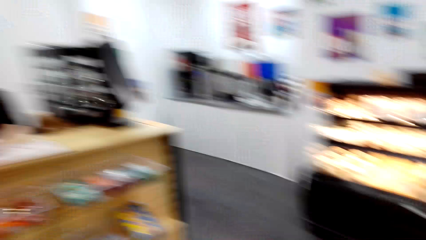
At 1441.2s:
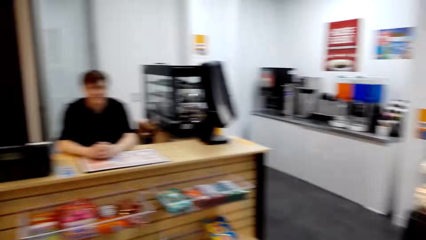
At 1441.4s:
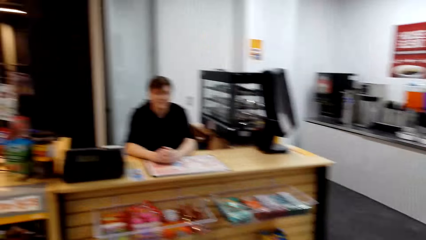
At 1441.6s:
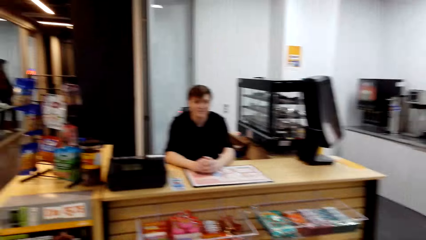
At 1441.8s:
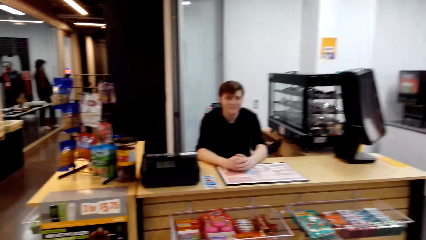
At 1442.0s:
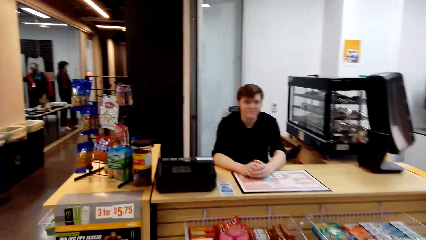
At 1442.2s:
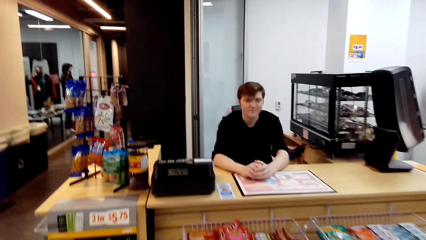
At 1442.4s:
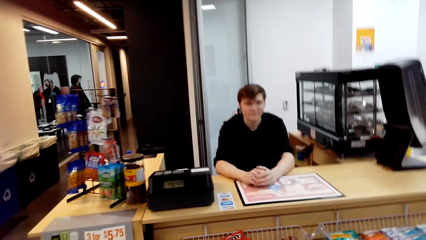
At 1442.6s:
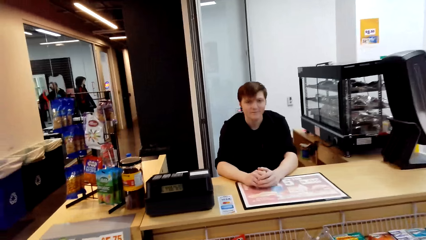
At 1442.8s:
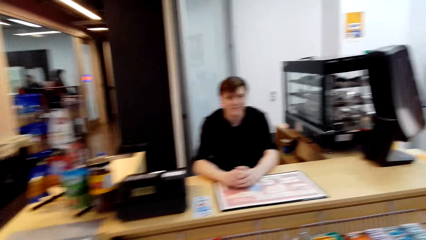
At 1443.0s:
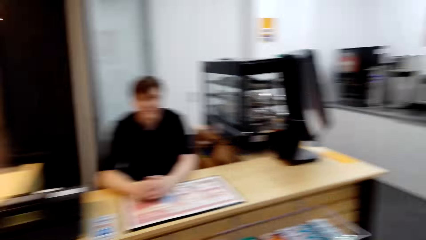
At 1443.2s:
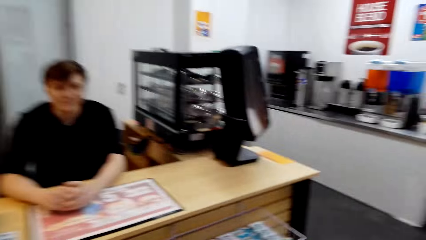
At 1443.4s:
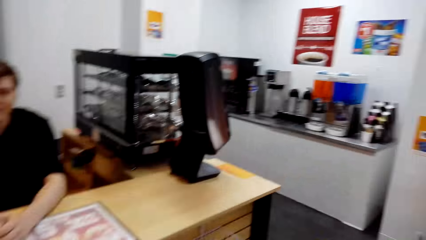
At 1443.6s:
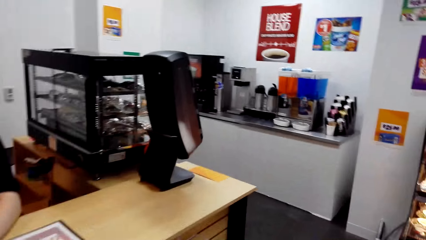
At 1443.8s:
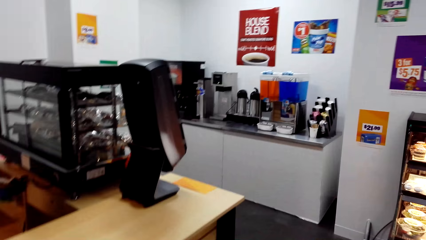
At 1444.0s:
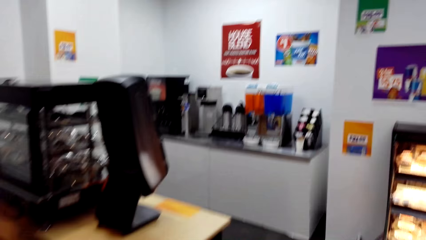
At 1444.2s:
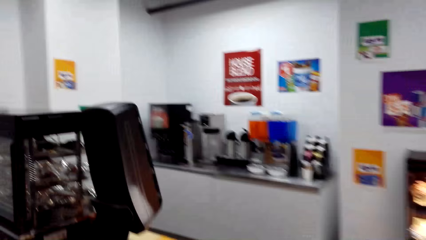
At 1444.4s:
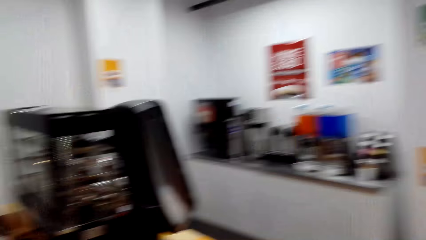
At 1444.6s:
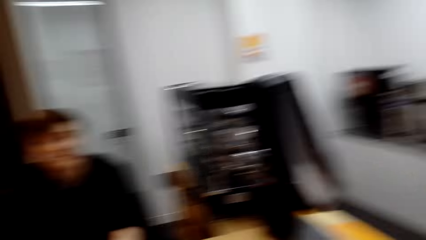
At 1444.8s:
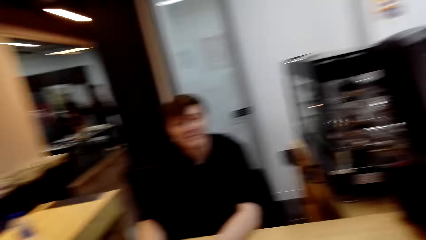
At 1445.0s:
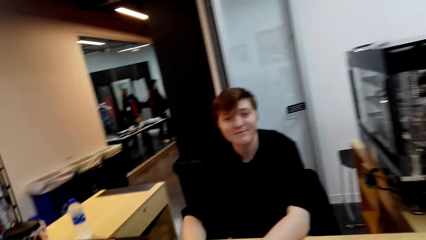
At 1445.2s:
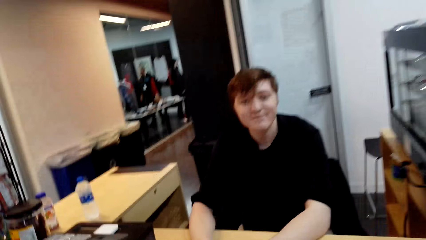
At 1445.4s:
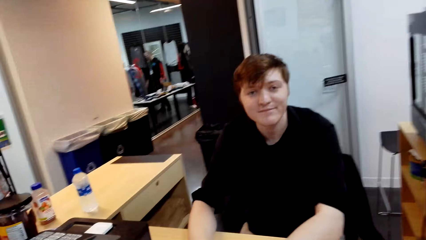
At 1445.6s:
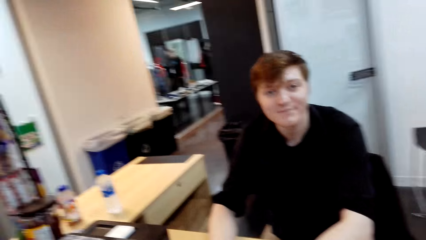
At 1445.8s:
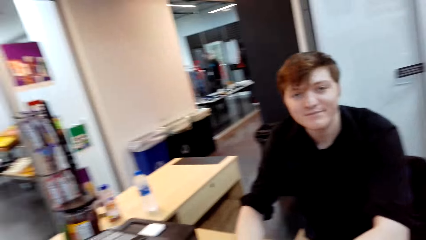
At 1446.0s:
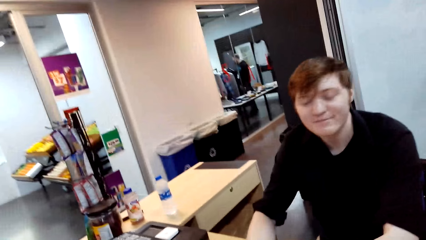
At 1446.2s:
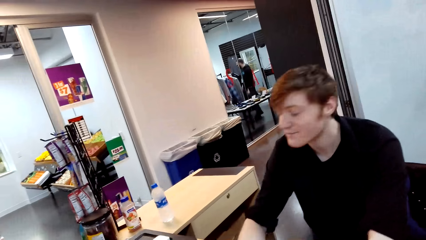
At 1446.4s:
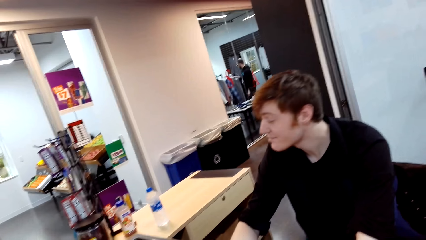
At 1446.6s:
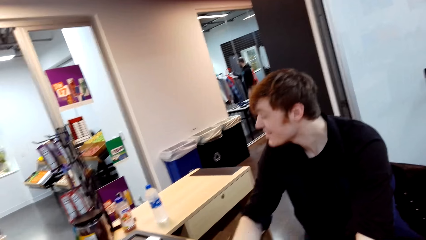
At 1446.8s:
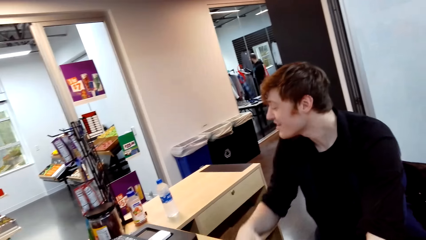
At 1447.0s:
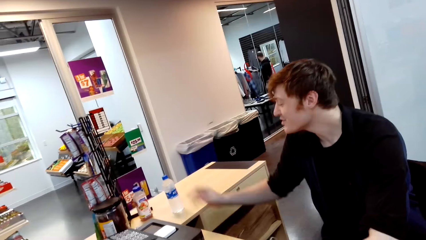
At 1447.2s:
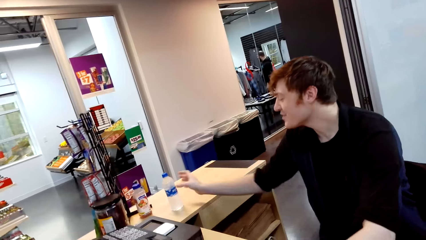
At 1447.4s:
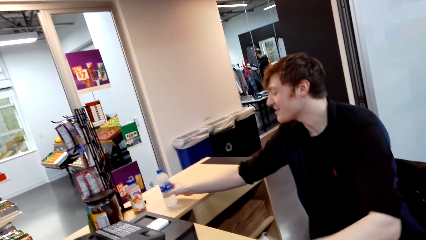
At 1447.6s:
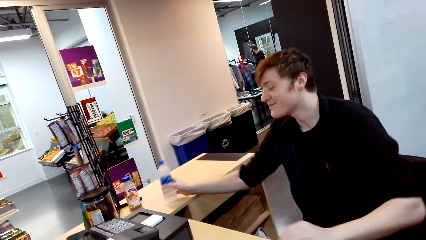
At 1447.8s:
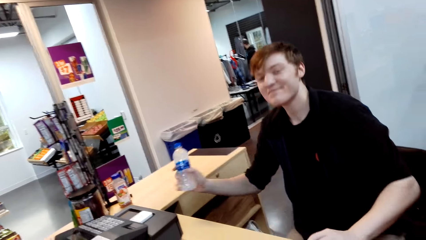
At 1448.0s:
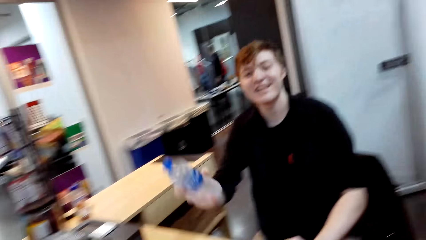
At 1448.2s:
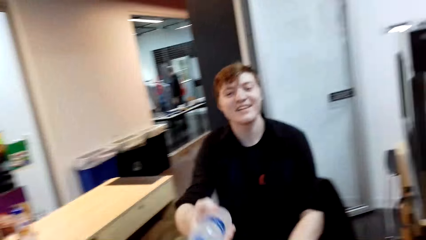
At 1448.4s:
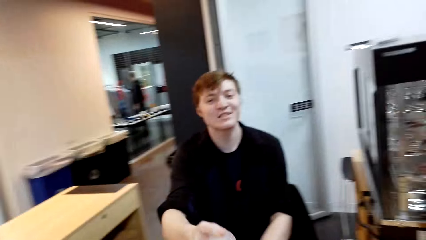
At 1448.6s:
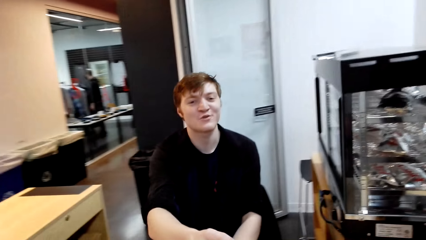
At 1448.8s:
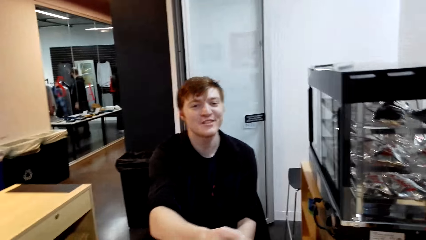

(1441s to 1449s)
The man talks to the camera wearer. The camera wearer walks towards the counter and talks to the man. The man hands a bottle of water to the camera wearer. The camera wearer takes the water bottle.

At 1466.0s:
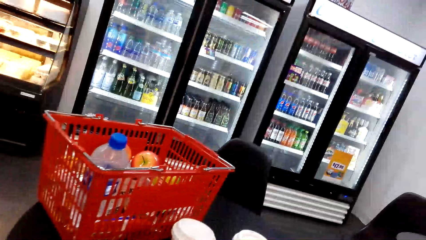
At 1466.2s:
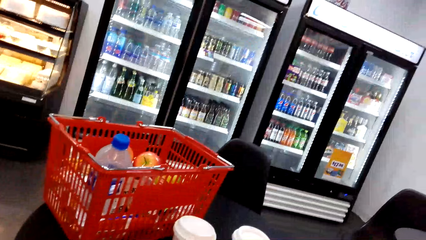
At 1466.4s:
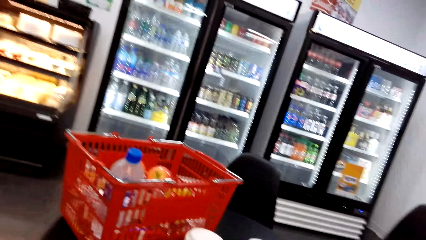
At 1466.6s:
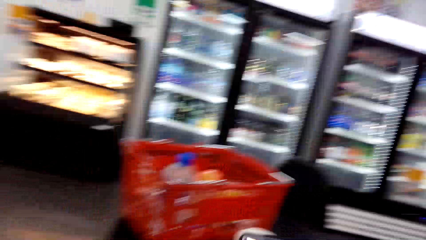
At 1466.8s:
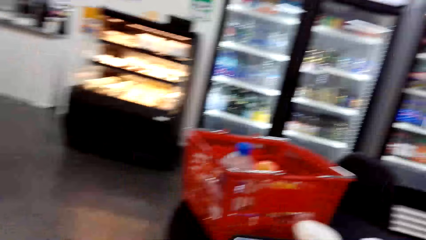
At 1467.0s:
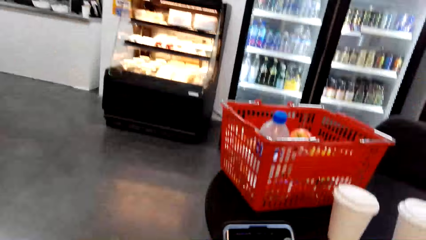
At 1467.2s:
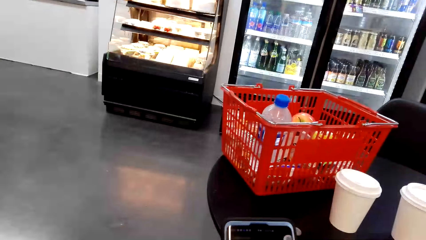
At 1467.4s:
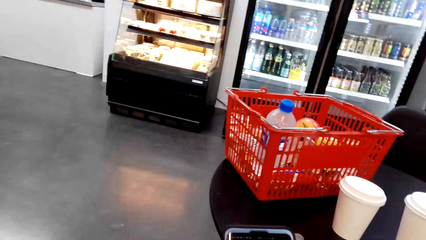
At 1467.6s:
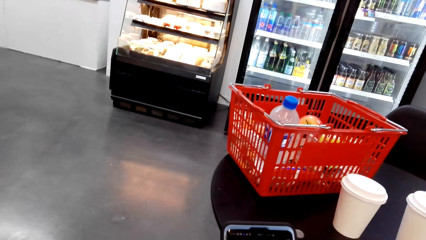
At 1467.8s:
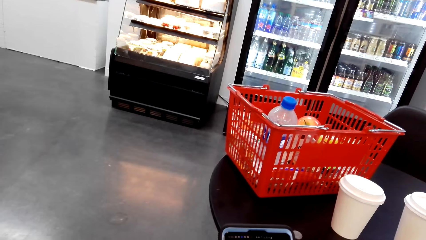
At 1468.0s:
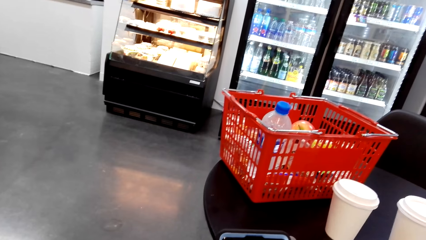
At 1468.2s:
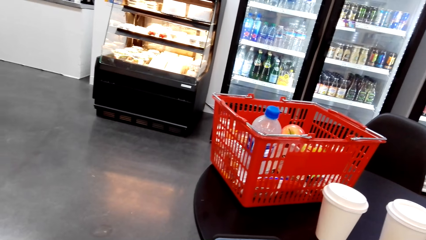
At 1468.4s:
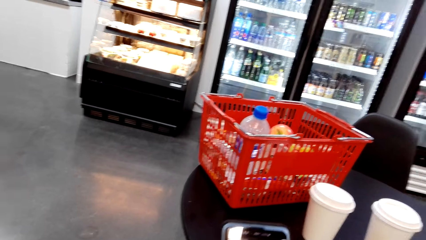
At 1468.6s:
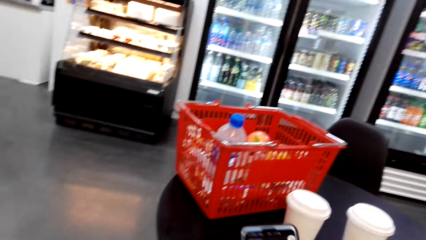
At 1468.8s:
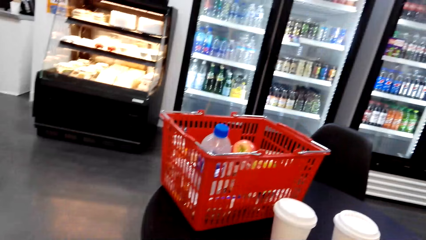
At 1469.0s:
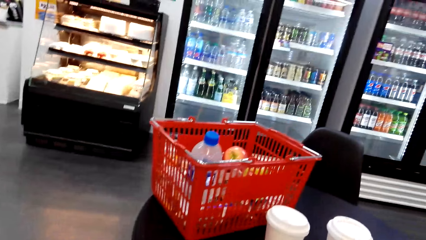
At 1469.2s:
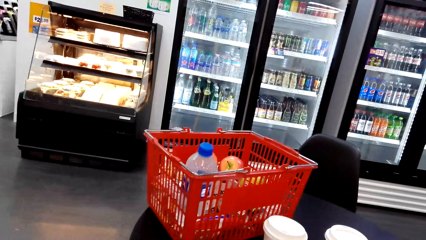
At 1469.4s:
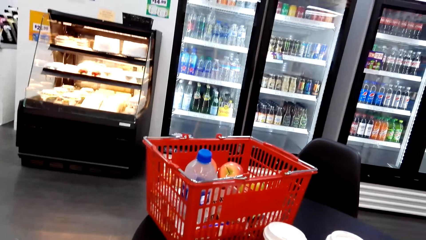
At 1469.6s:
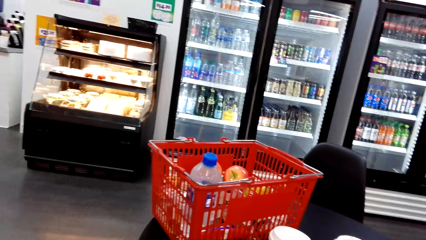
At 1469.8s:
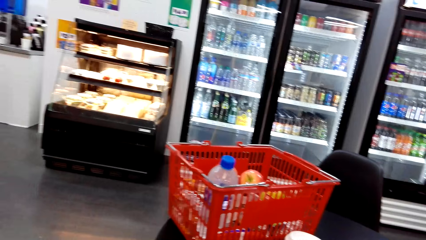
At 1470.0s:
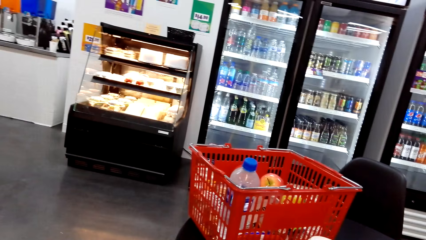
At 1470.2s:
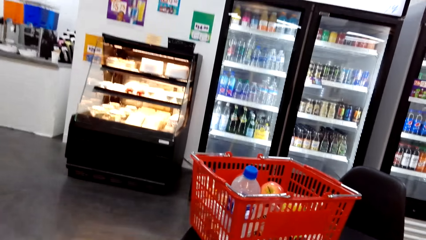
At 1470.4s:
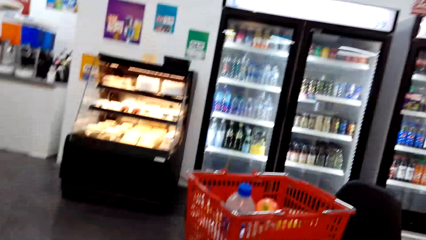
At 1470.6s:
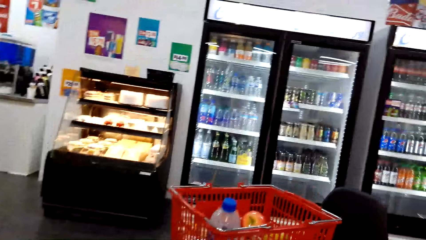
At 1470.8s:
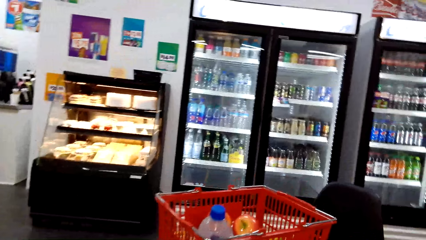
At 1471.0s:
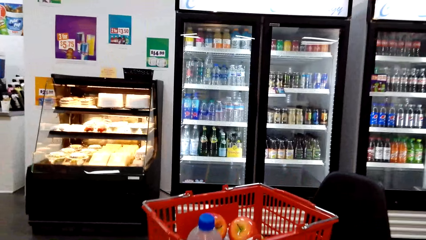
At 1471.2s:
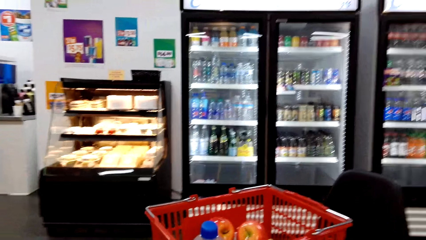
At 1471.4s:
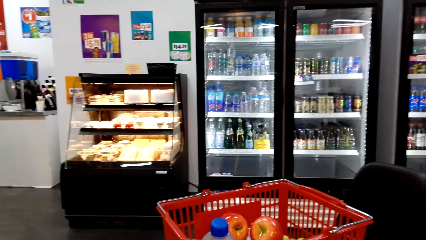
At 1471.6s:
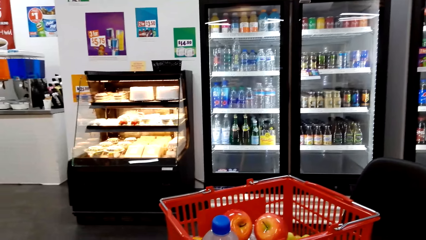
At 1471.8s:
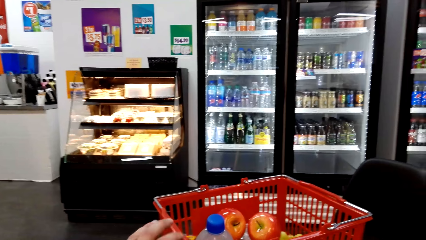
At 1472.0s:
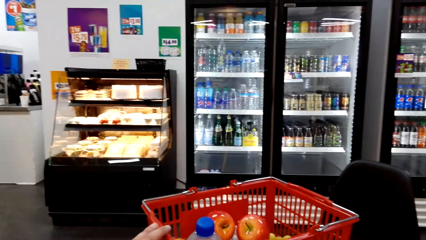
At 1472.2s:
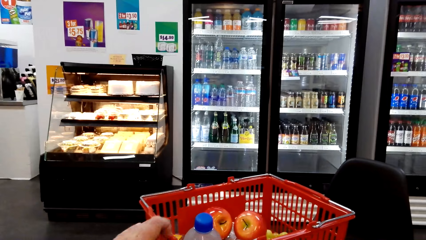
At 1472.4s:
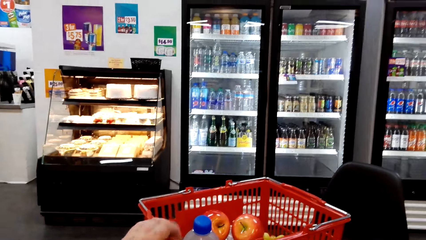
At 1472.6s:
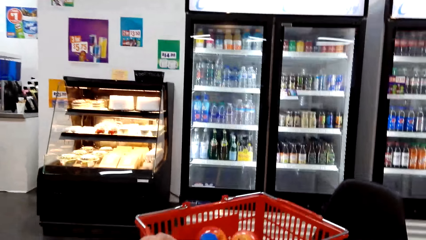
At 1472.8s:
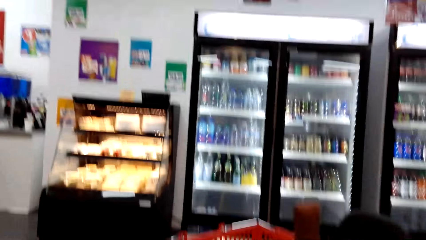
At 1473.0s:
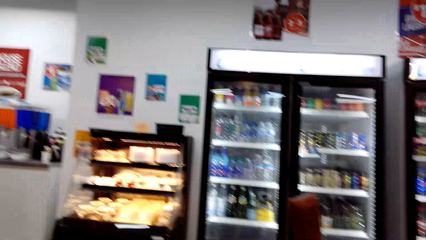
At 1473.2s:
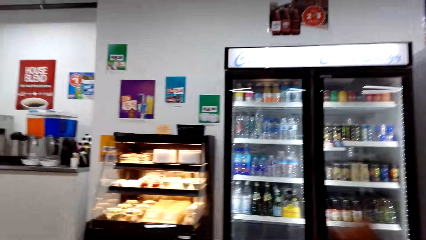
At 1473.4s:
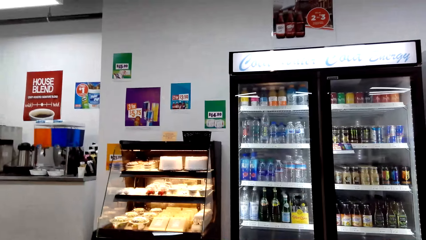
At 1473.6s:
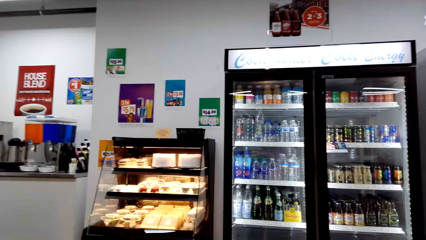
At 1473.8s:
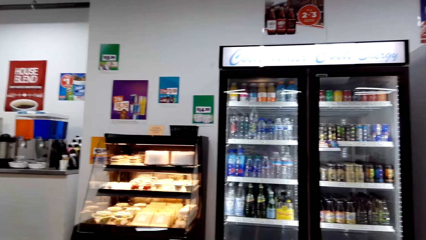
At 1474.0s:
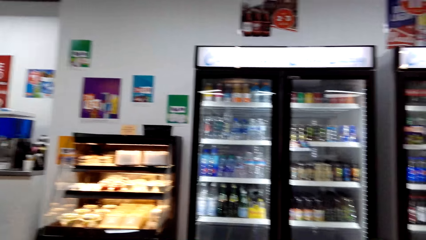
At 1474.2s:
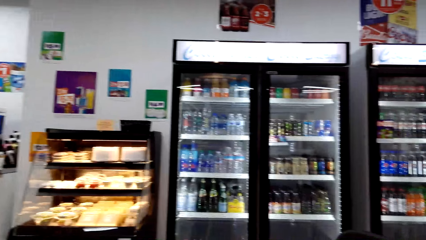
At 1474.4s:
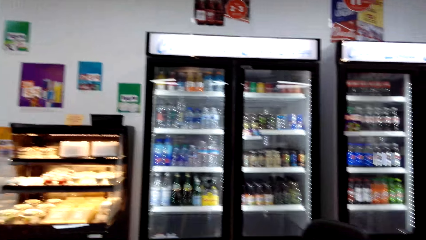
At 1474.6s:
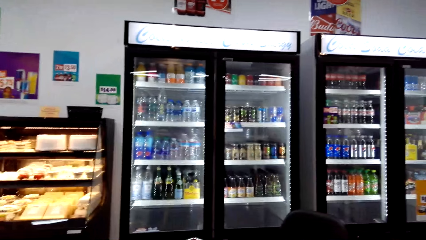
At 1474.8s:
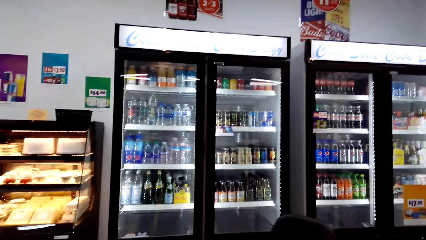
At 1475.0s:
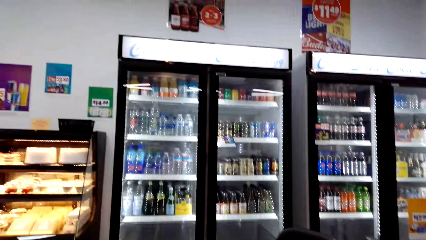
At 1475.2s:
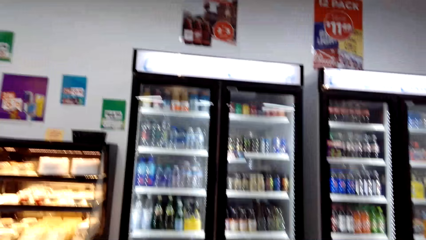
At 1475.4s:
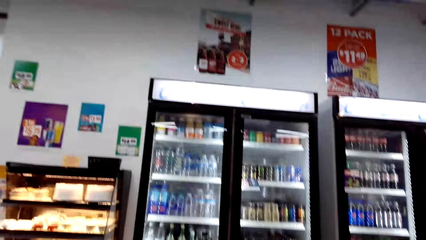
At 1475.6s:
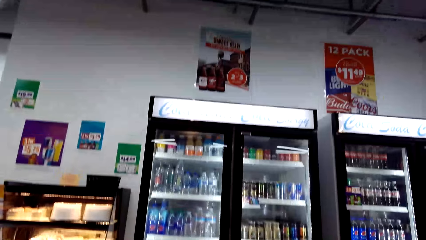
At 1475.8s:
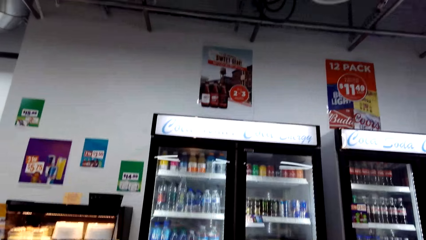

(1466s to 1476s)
The camera wearer scrolls through the phone. They look around.
